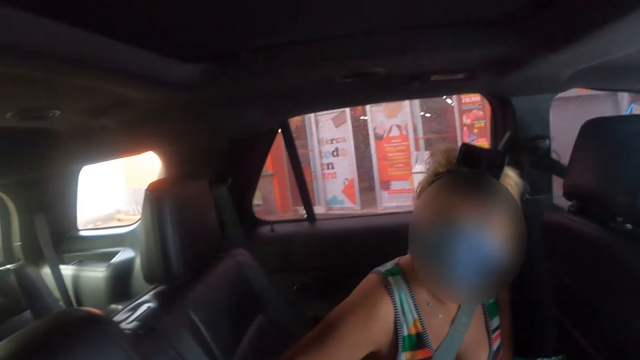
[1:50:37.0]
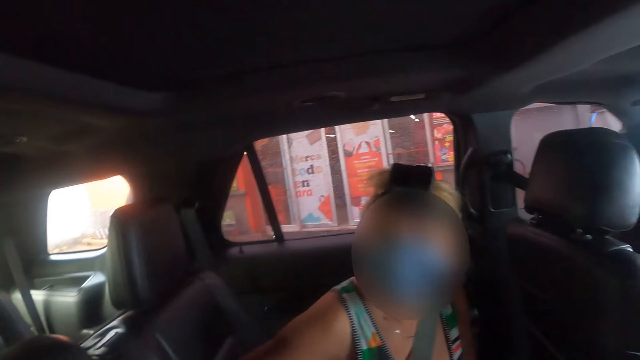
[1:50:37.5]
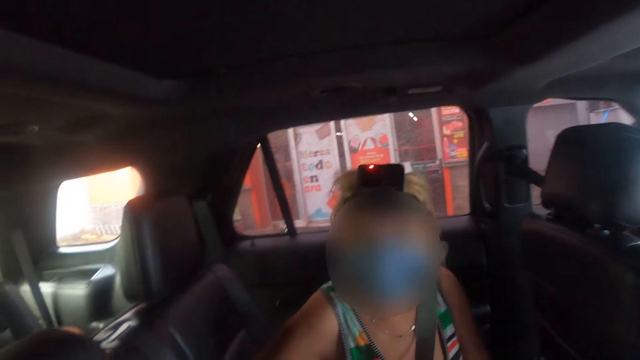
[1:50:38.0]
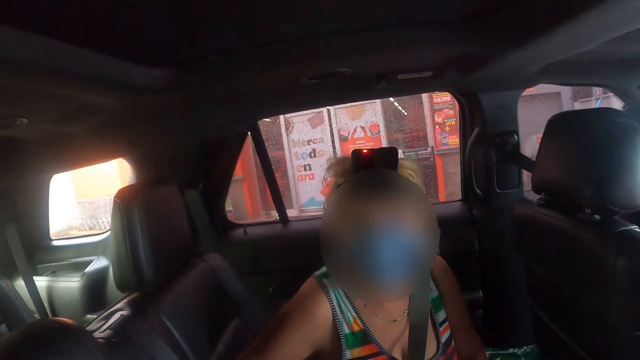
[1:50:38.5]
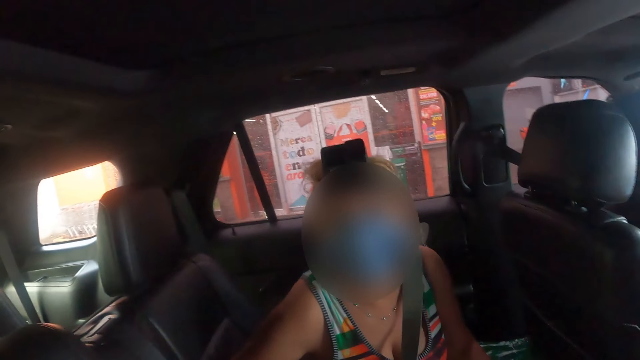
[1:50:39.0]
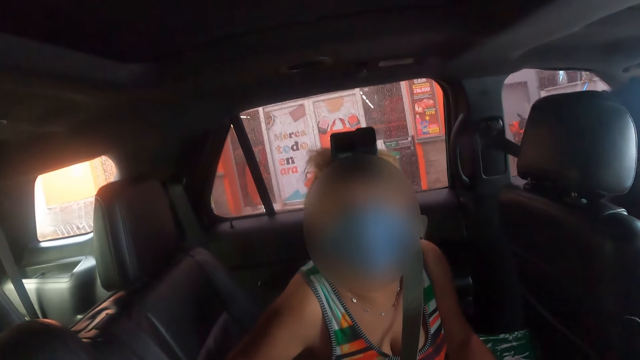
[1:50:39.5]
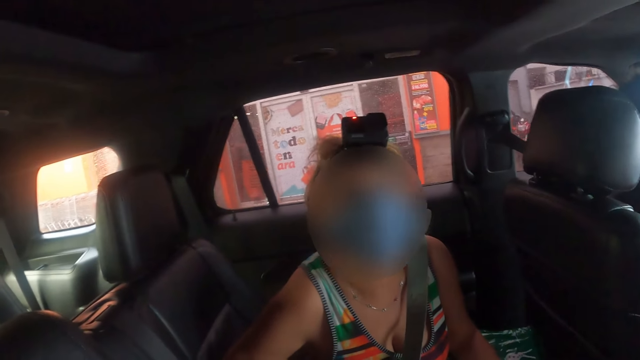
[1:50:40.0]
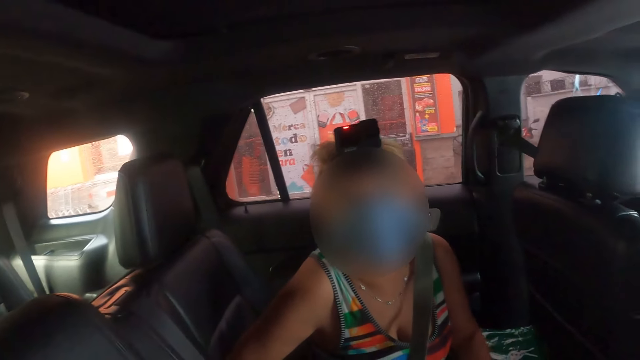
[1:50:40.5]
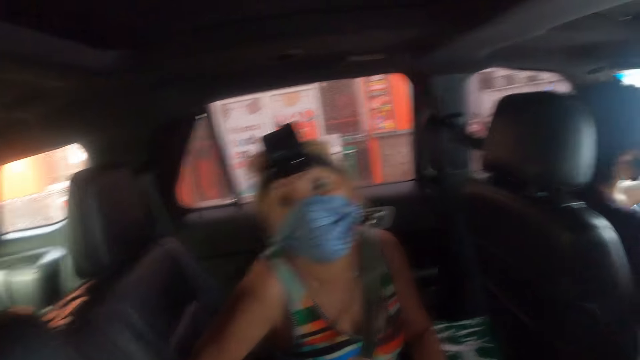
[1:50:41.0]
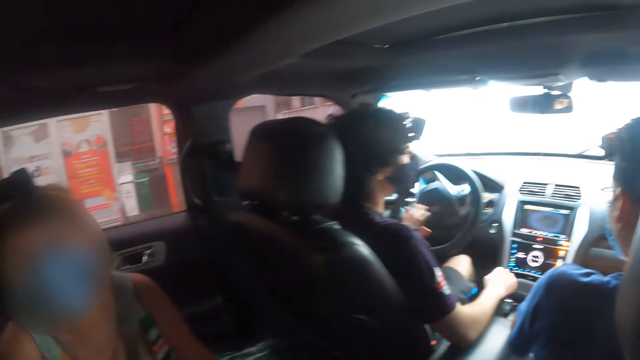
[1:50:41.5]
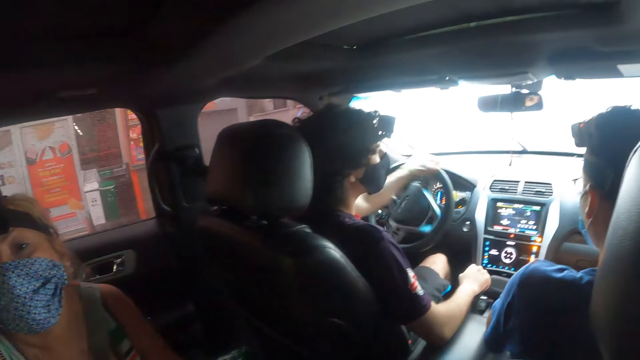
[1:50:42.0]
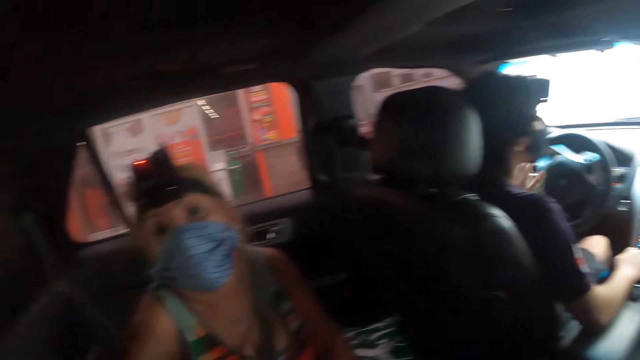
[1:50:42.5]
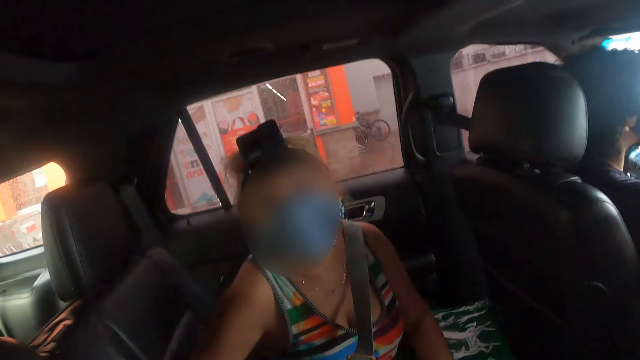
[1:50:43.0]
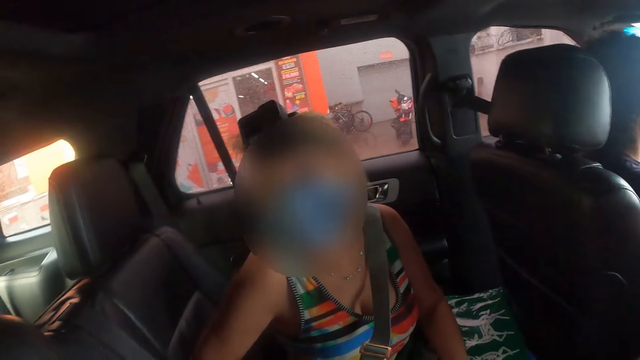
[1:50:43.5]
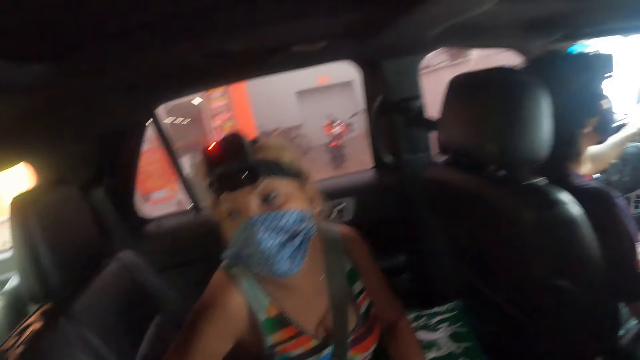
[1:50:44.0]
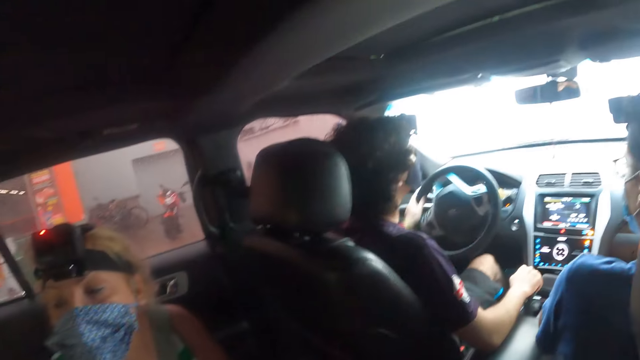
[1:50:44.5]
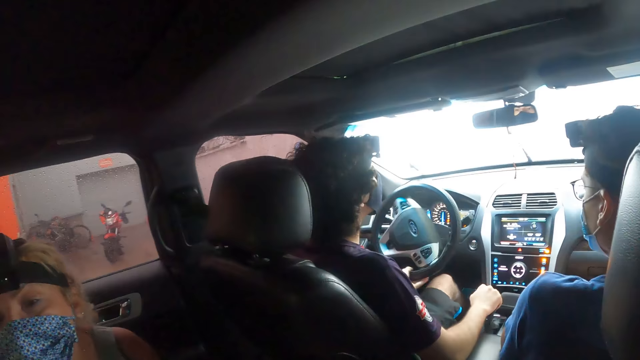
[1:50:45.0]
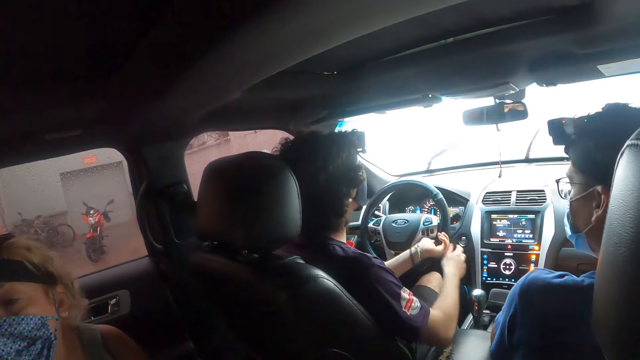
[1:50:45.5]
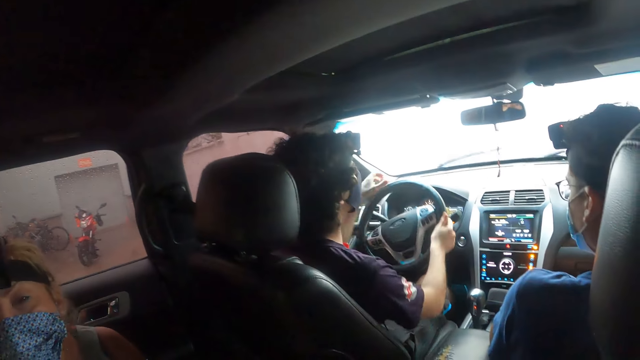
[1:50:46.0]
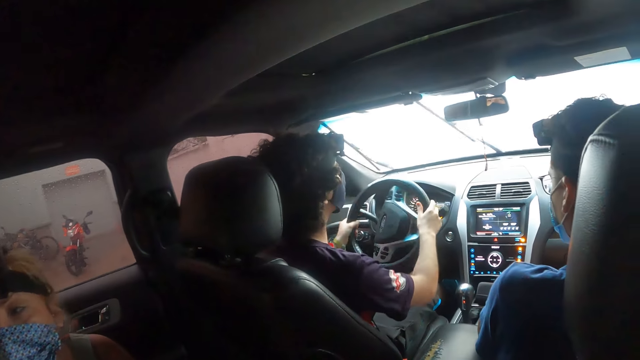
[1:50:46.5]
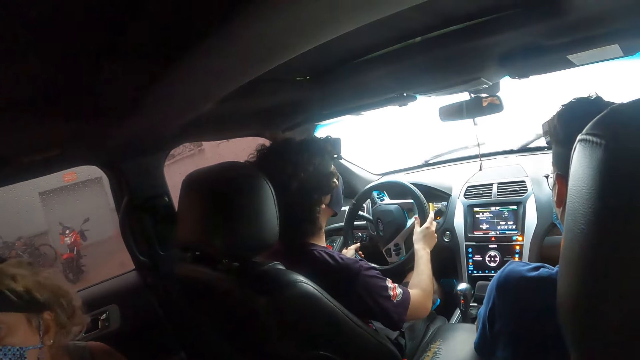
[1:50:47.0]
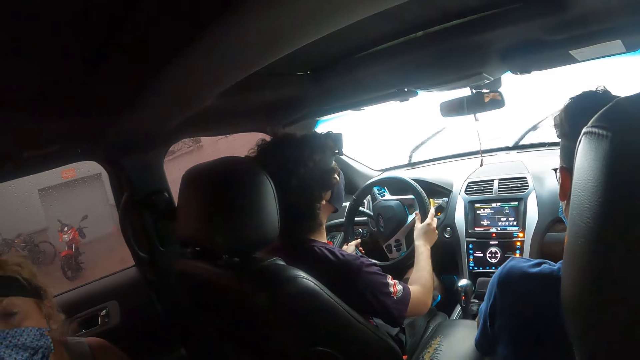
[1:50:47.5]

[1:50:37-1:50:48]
The camera wearer looks sideways. The lady looks at the camera wearer. The camera wearer looks in front.

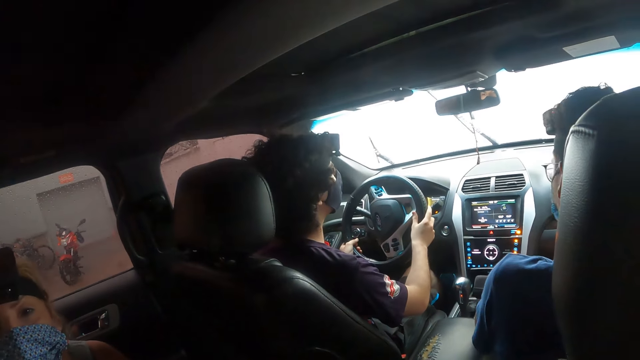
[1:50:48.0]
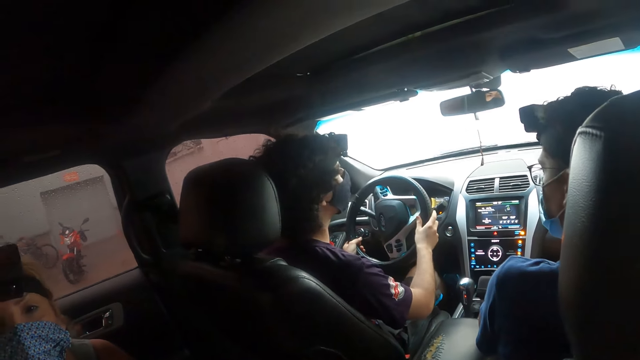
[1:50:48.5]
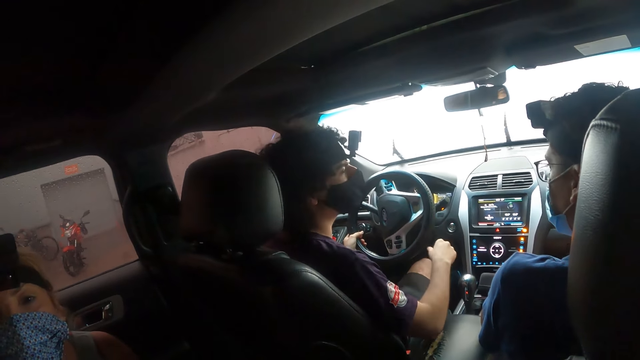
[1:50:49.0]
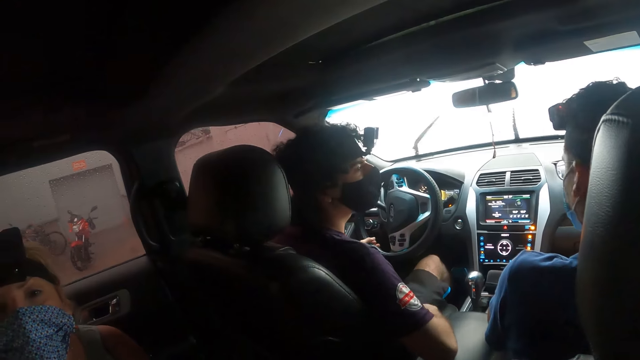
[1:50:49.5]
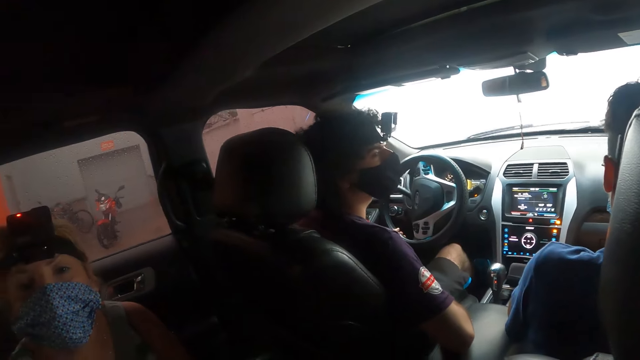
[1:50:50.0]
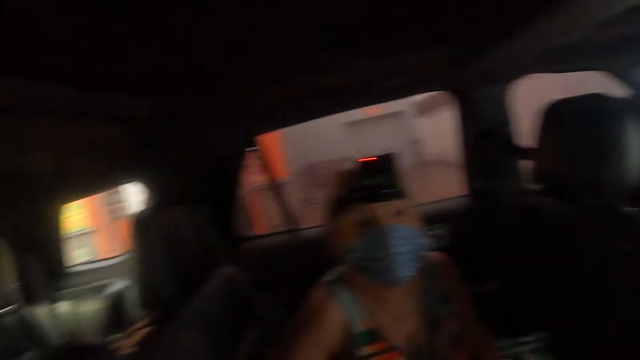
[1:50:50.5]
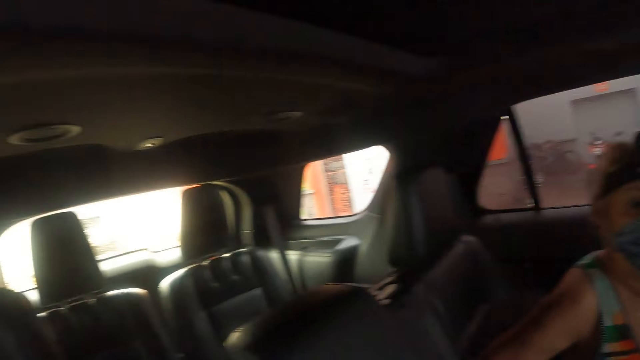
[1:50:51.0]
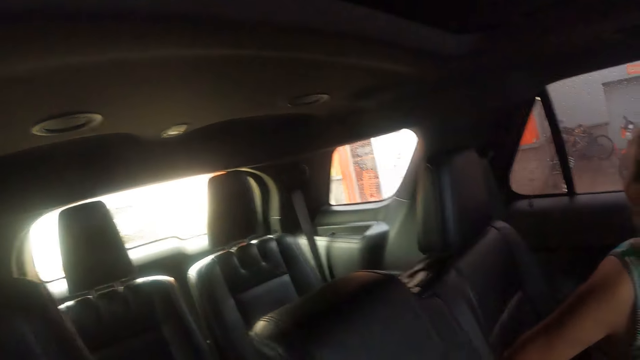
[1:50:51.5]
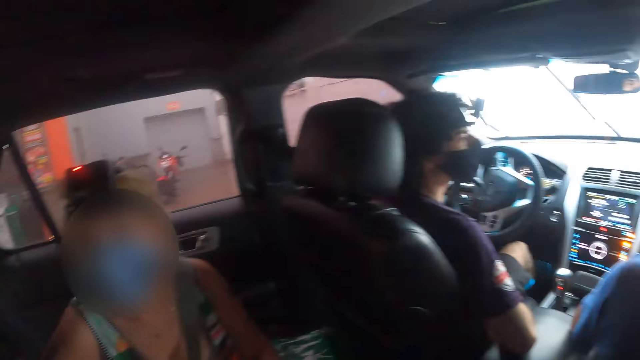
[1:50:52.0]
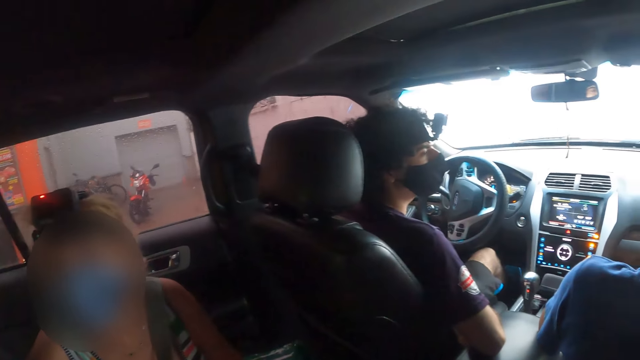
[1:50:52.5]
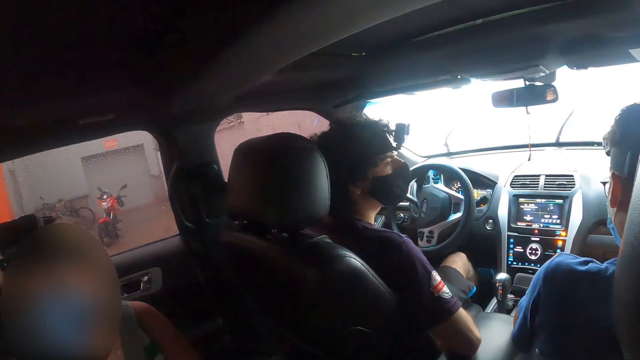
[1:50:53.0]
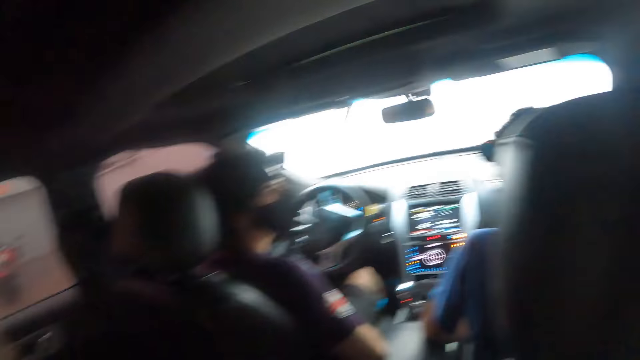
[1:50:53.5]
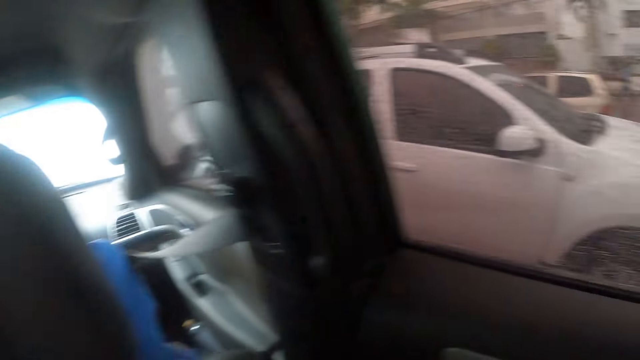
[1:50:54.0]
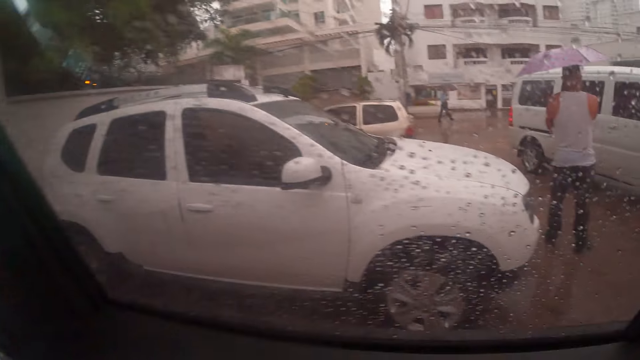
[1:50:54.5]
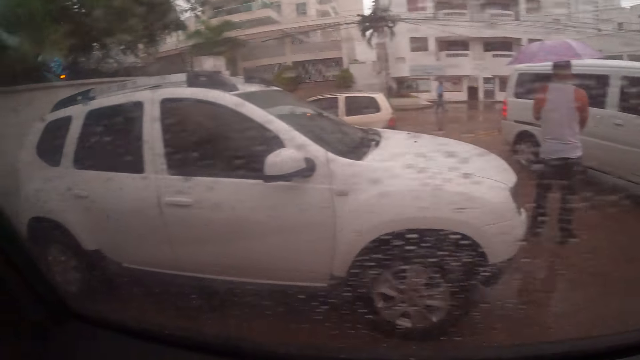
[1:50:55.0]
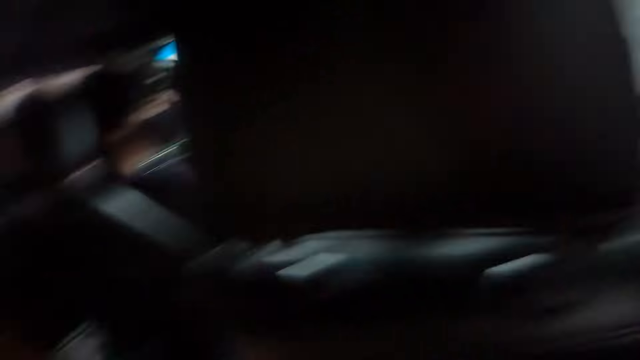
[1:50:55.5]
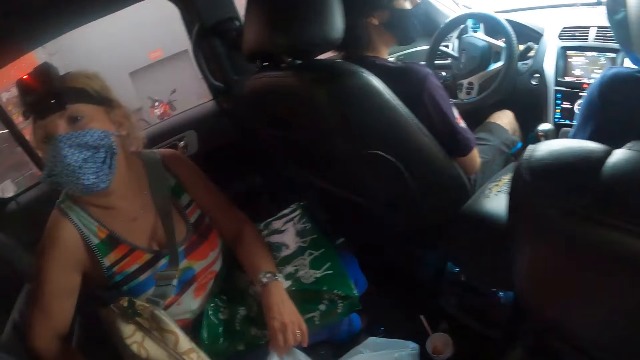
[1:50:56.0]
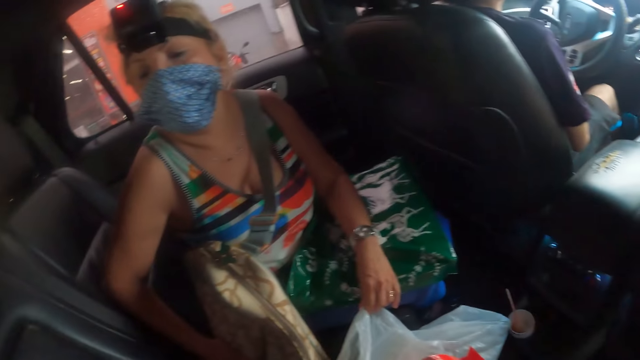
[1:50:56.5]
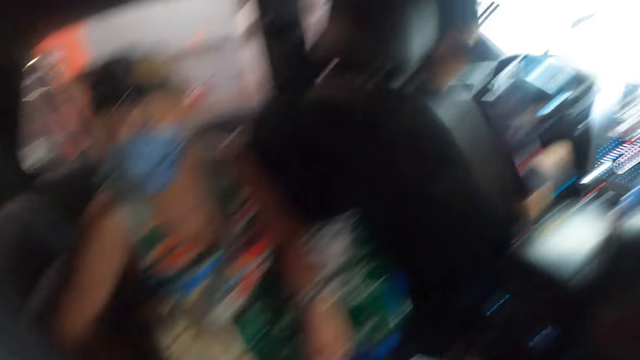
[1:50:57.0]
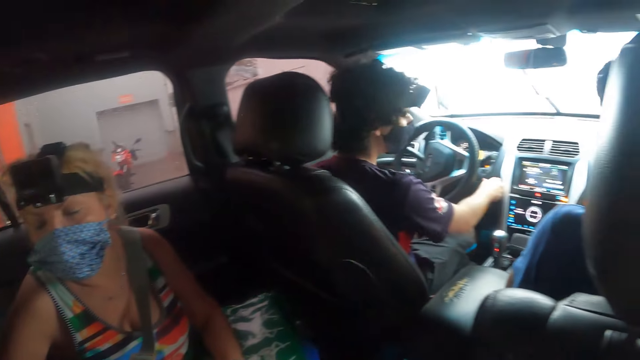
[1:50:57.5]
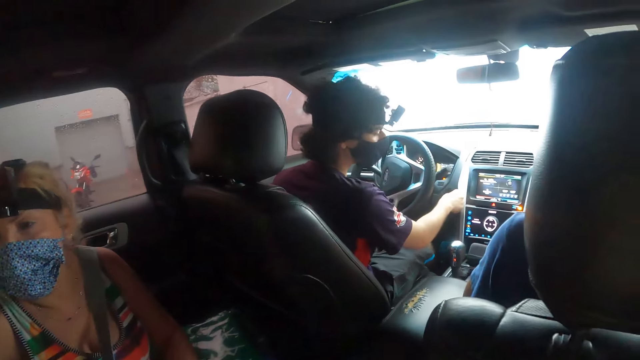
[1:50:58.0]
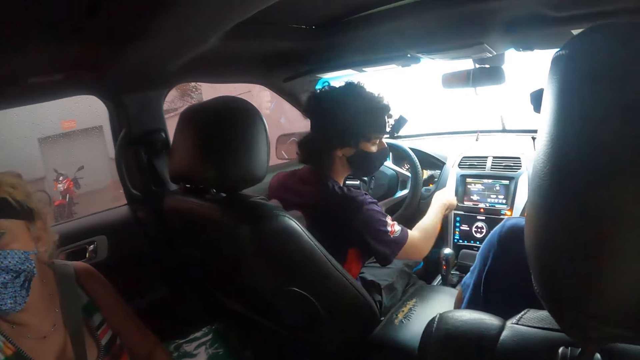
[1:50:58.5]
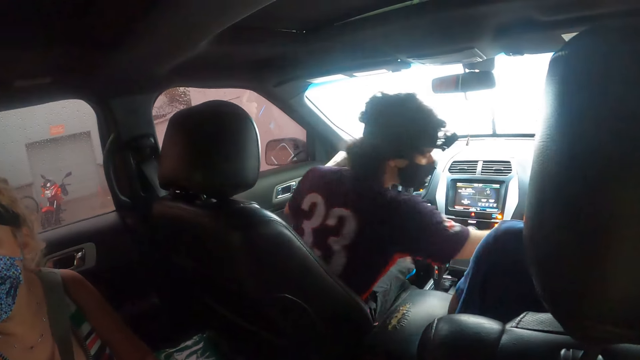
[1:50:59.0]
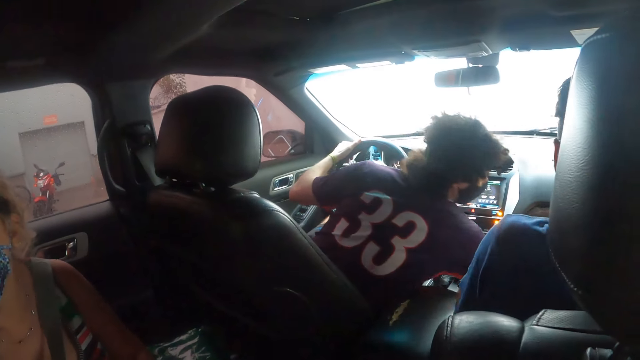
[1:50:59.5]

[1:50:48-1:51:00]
The camera wearer looks sideways. They look in front. They look sideways.
